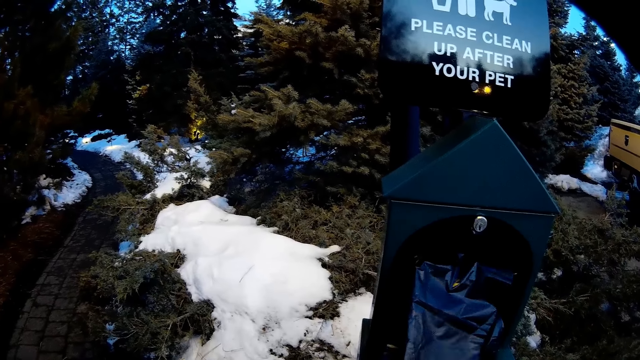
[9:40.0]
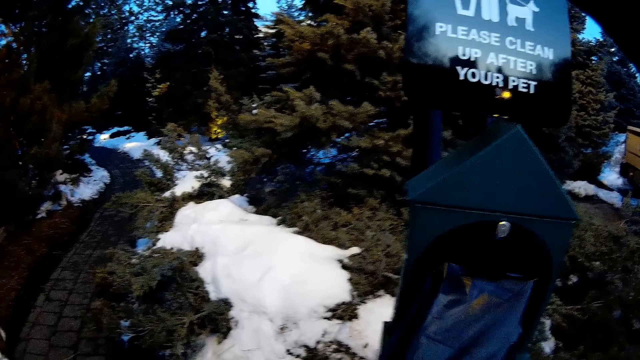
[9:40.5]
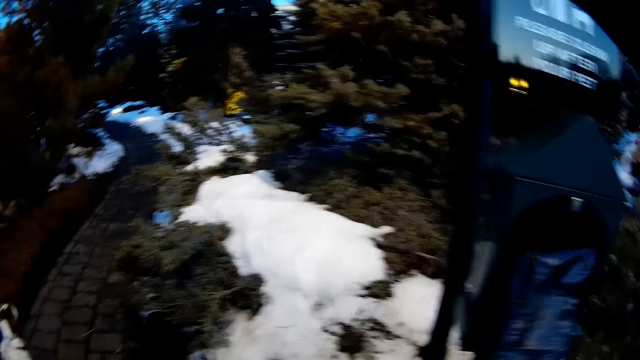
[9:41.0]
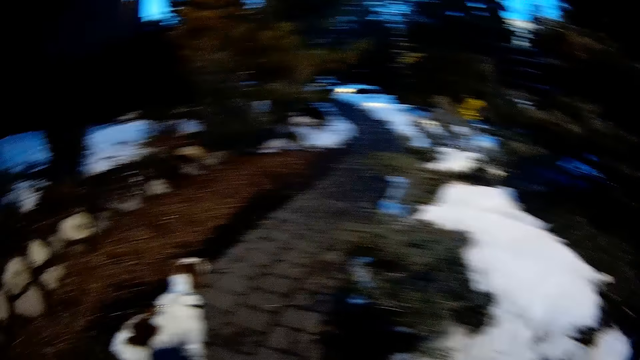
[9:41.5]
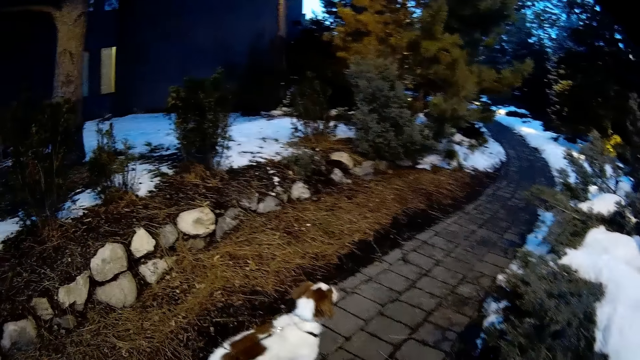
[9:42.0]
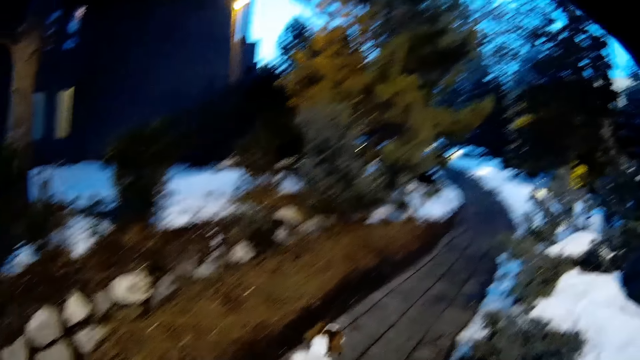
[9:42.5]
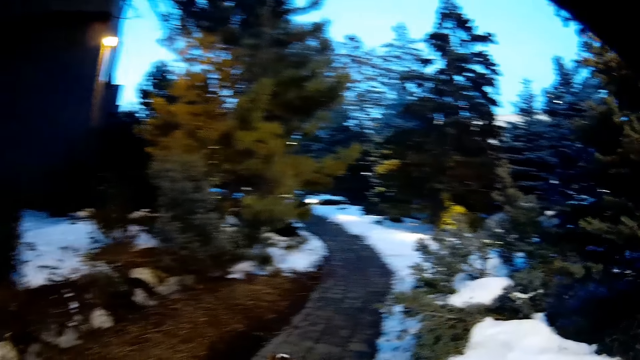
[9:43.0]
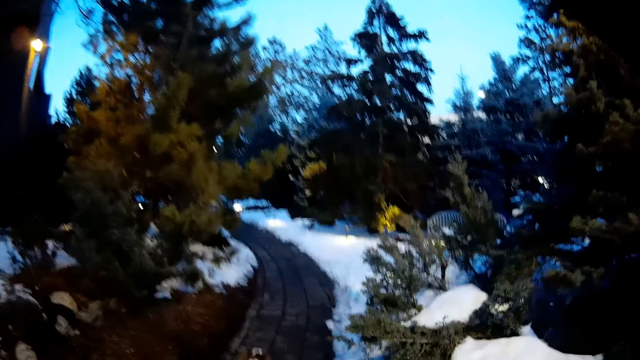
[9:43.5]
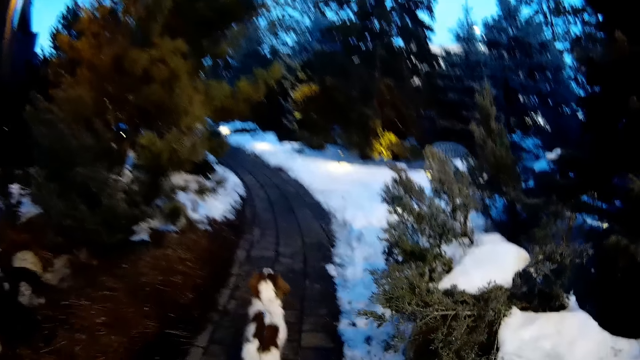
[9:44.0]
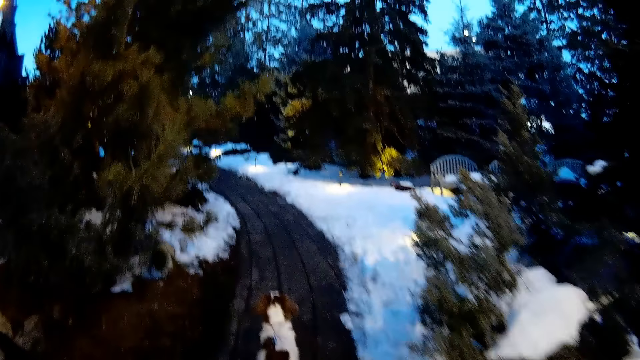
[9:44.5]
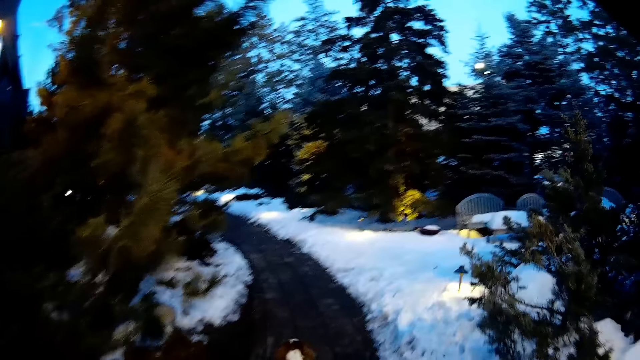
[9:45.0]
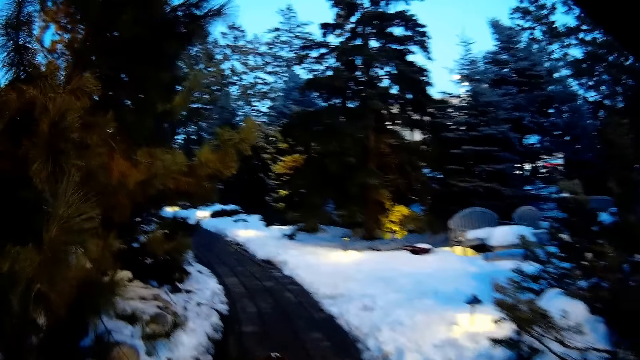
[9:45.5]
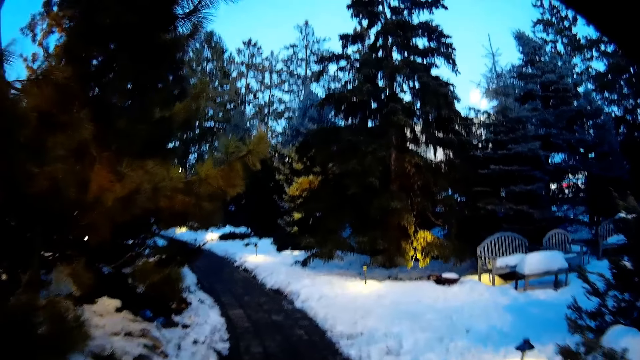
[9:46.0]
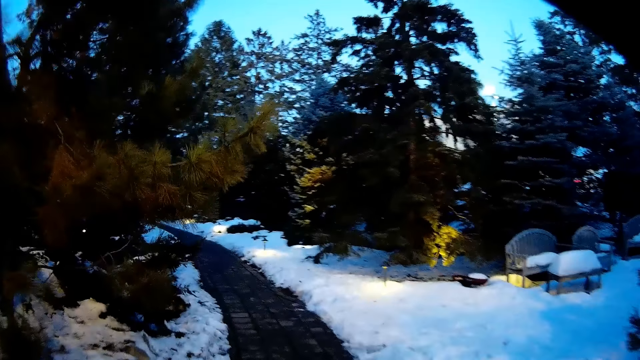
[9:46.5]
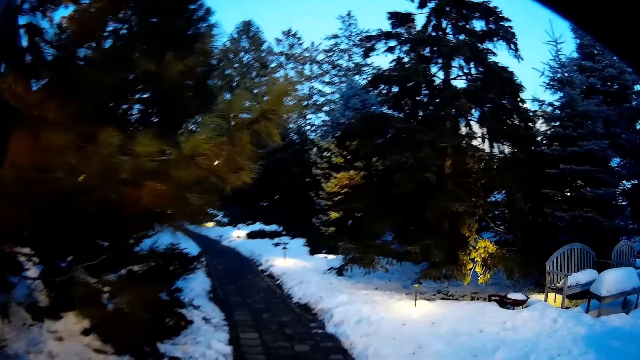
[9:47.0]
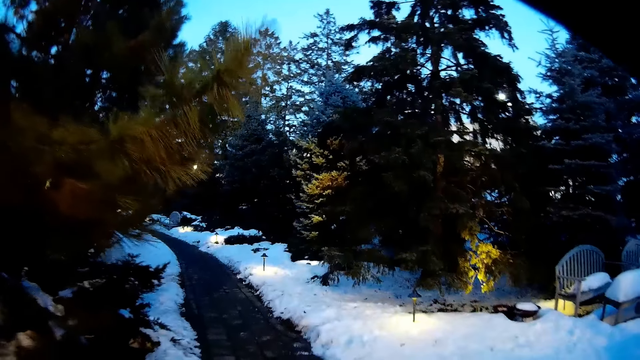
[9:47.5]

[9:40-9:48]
The camera wearer walks the dog down the pathway.

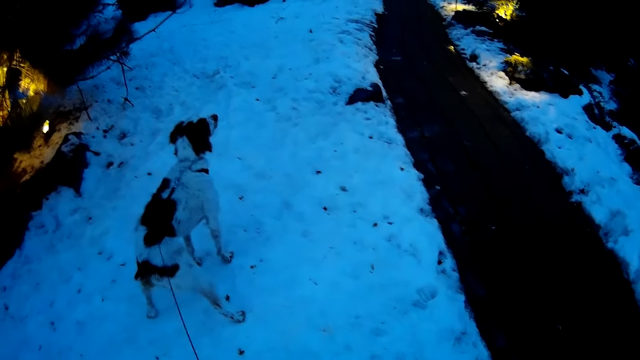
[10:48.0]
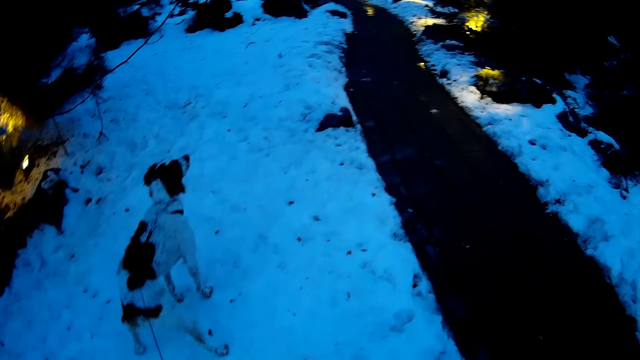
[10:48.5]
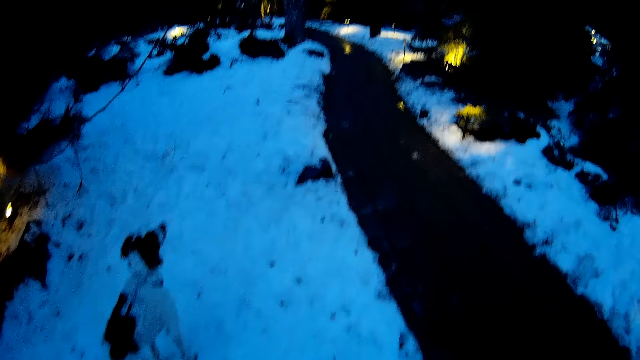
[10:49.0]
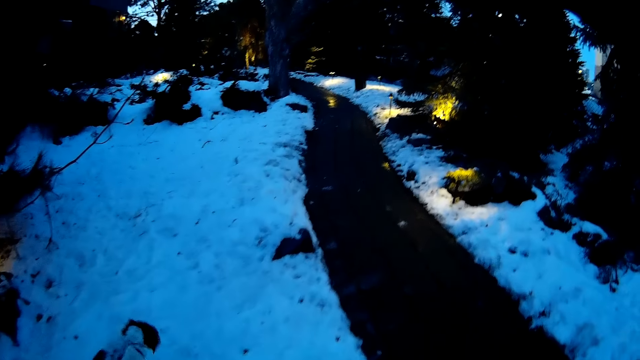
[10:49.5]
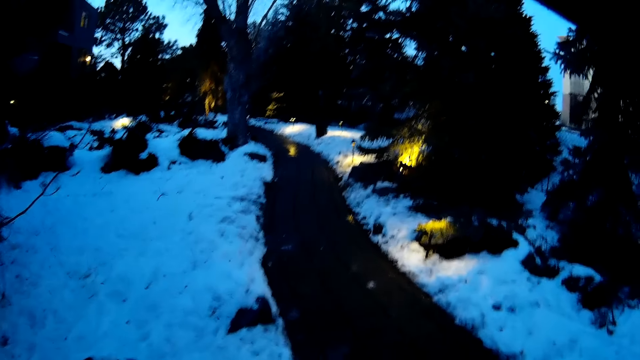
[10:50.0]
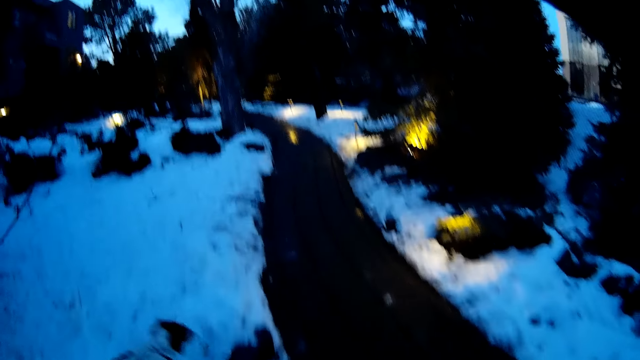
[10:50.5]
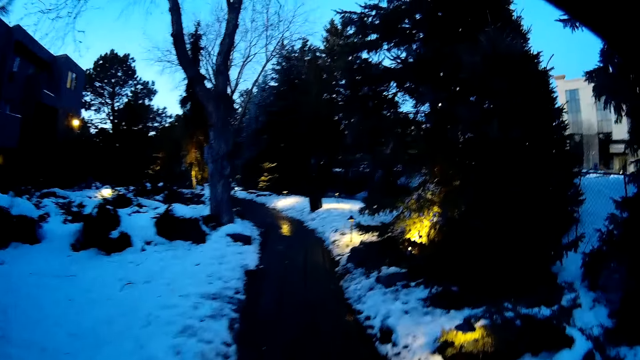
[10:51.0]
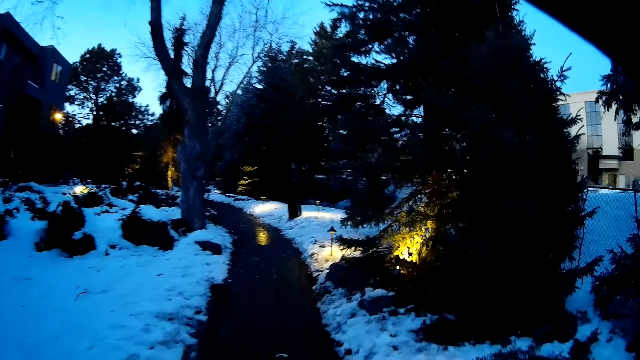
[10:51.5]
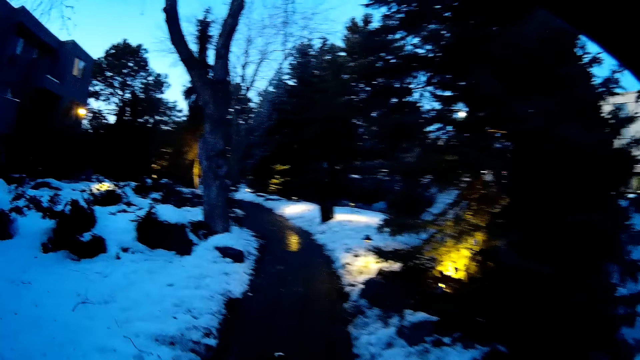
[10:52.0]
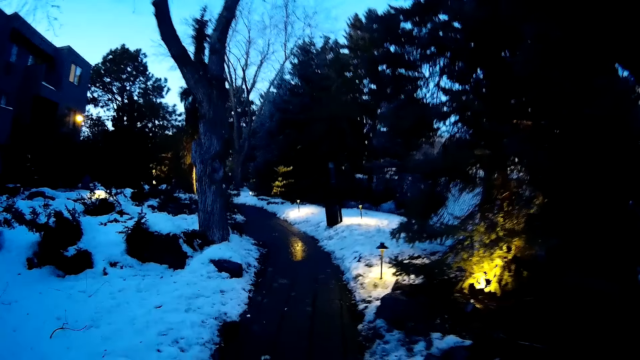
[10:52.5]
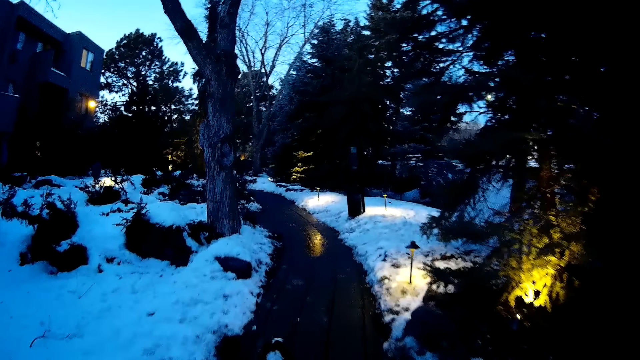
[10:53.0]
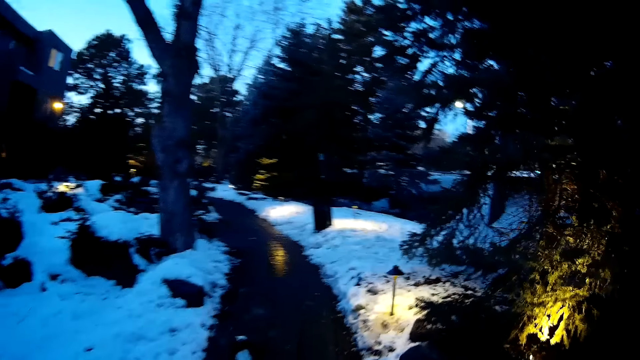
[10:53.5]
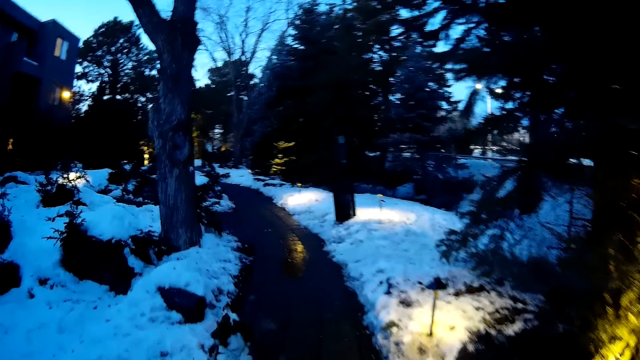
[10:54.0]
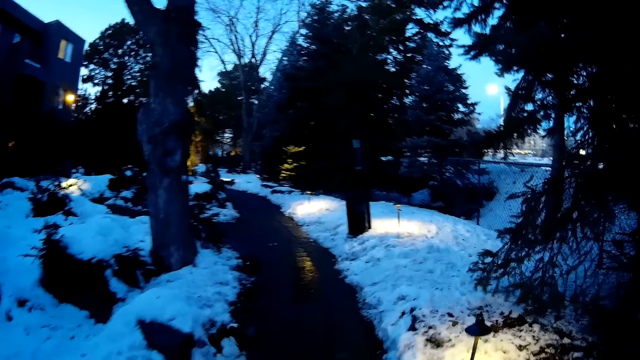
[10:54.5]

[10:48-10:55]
The camera wearer walks the dog down the pathway.

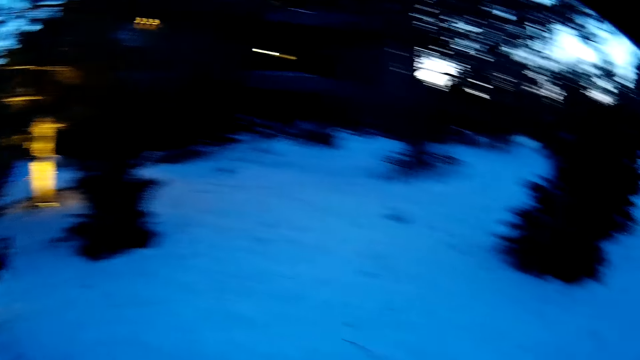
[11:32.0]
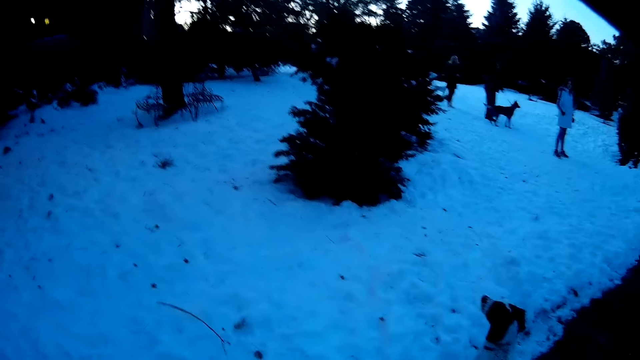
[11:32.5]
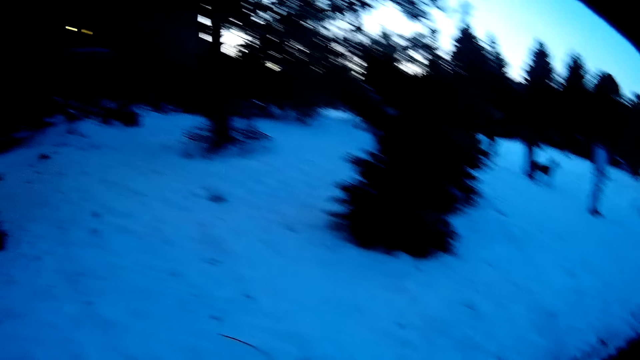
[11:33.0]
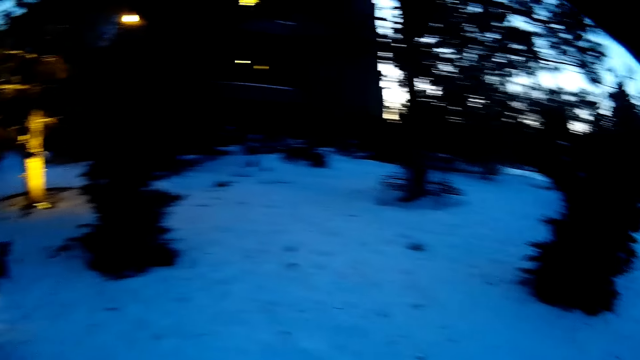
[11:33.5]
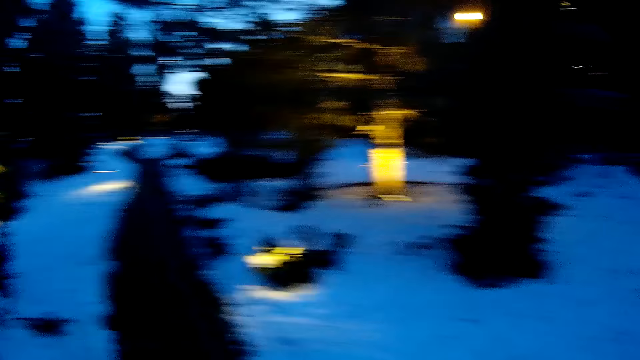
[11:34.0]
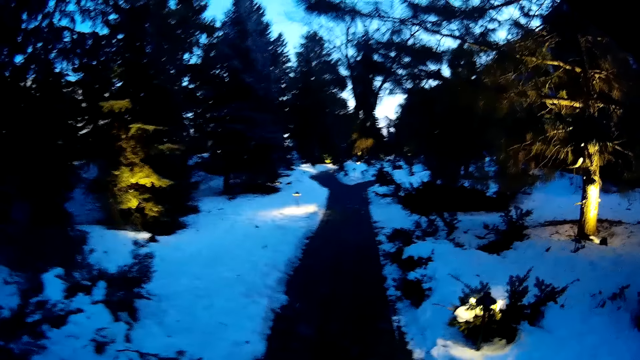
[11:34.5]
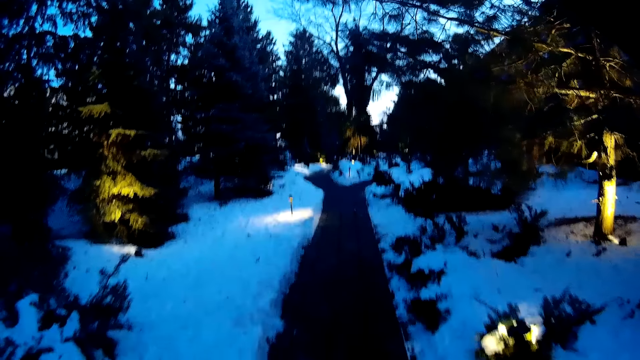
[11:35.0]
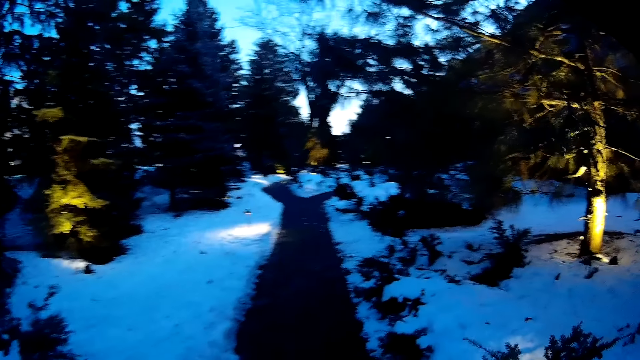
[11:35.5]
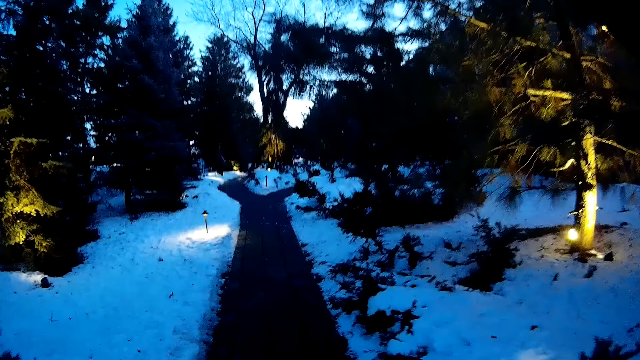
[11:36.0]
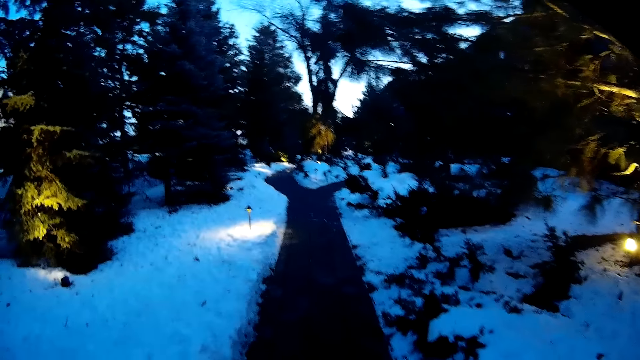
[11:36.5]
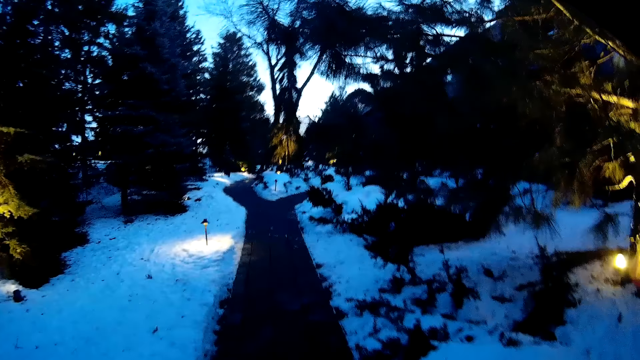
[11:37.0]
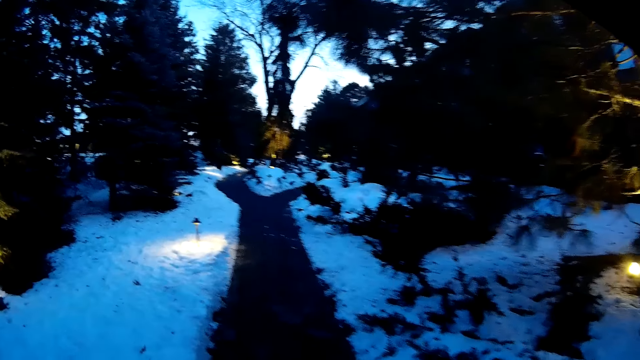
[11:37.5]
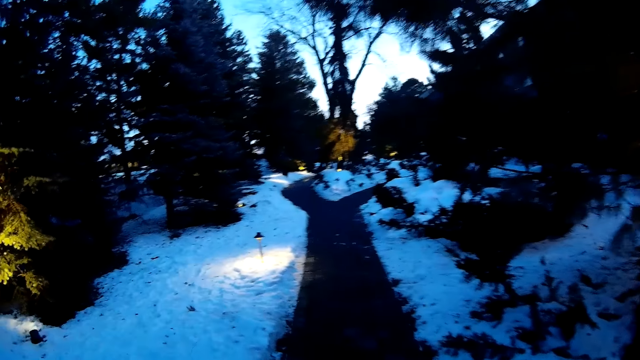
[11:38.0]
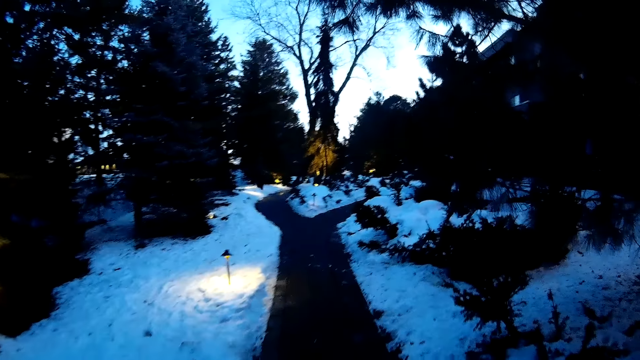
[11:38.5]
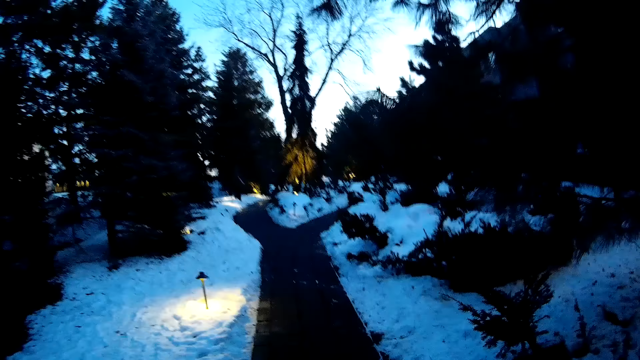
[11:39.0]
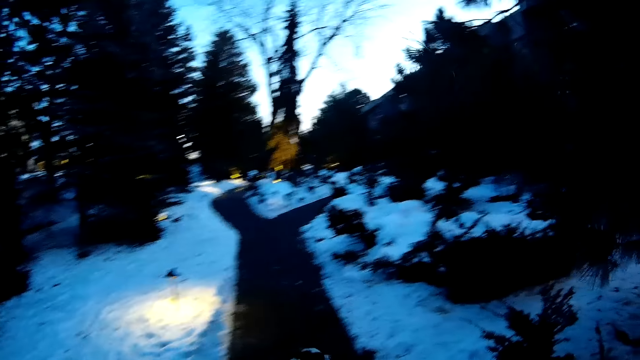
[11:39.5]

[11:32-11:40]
The camera wearer walks the dog down the pathway.
